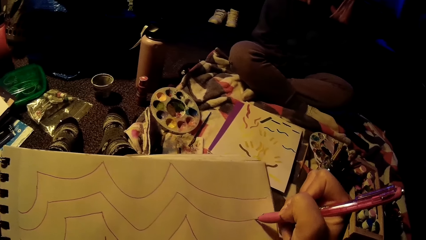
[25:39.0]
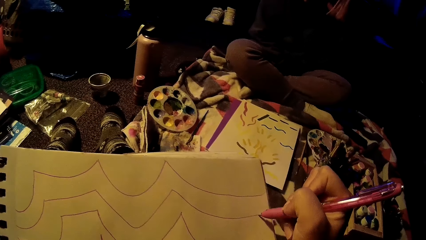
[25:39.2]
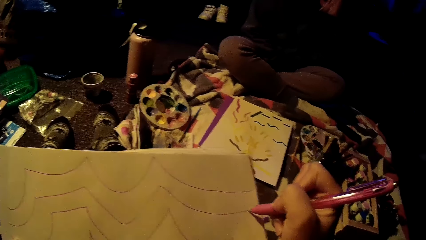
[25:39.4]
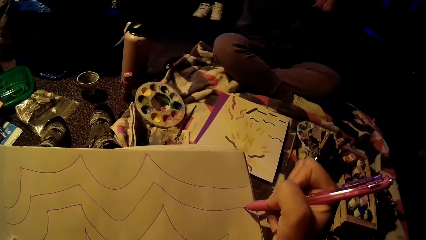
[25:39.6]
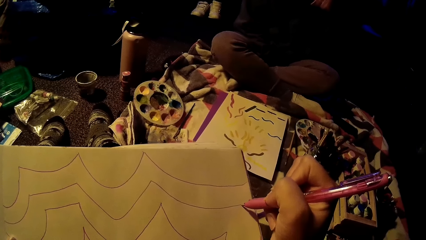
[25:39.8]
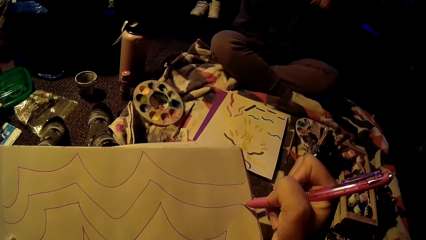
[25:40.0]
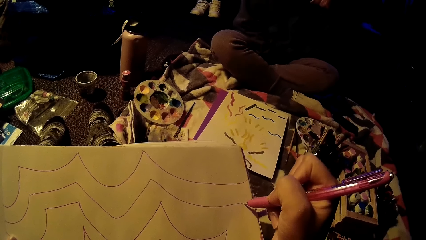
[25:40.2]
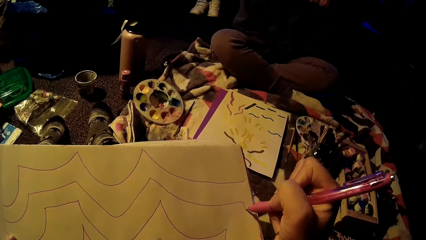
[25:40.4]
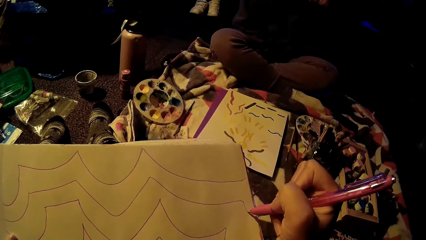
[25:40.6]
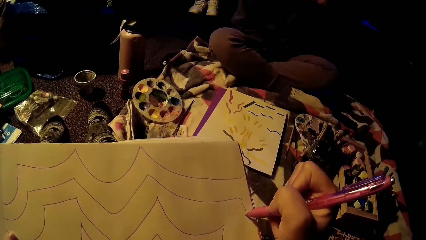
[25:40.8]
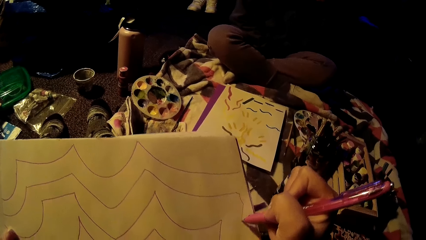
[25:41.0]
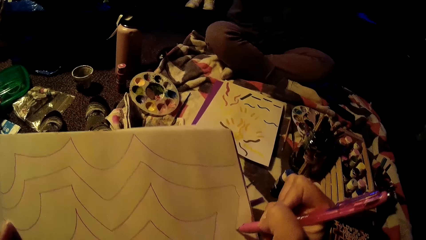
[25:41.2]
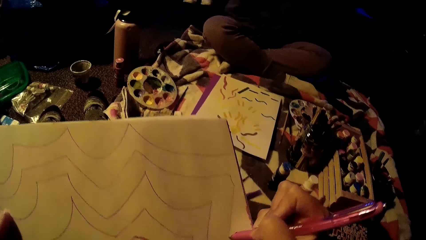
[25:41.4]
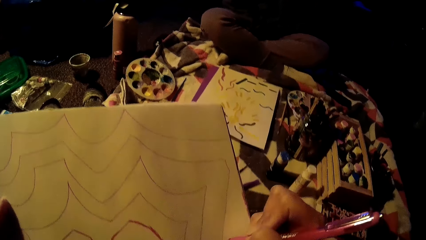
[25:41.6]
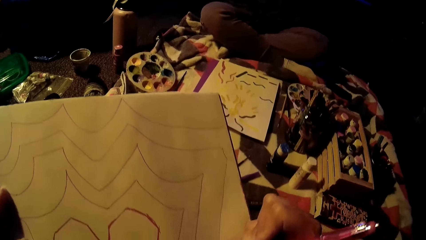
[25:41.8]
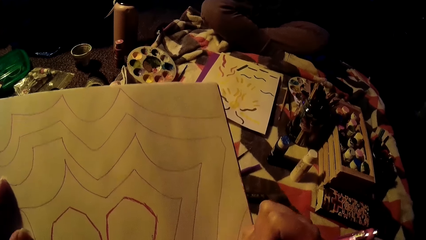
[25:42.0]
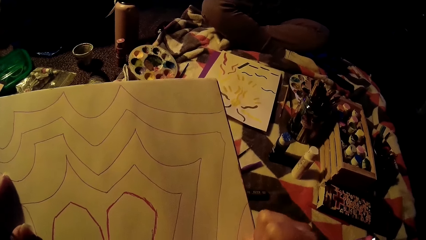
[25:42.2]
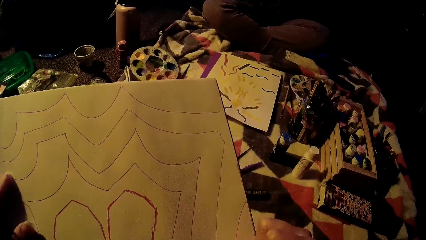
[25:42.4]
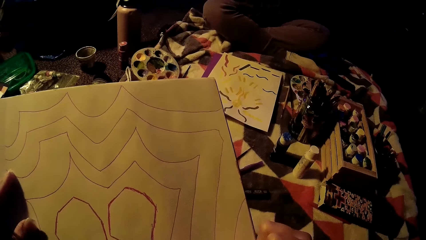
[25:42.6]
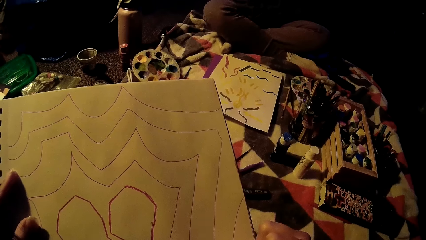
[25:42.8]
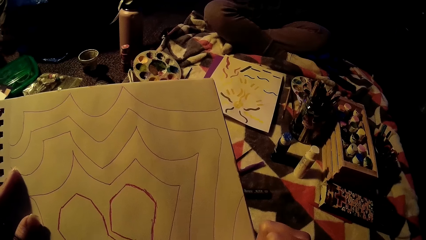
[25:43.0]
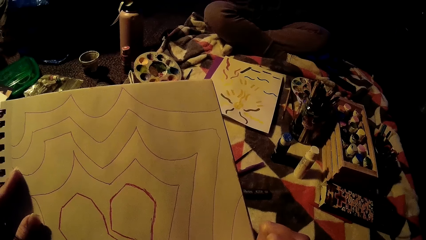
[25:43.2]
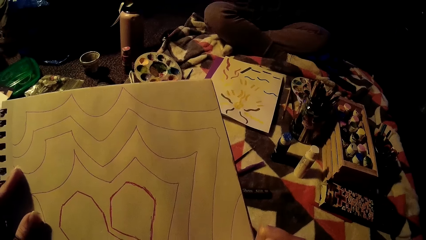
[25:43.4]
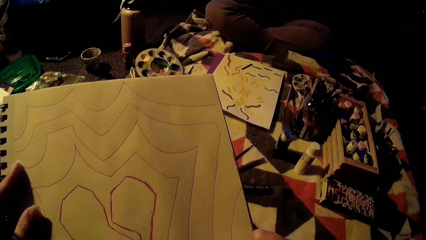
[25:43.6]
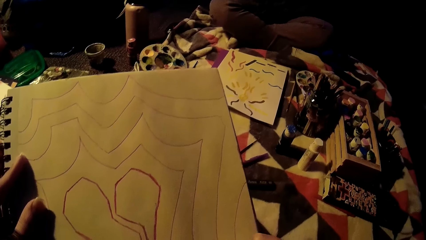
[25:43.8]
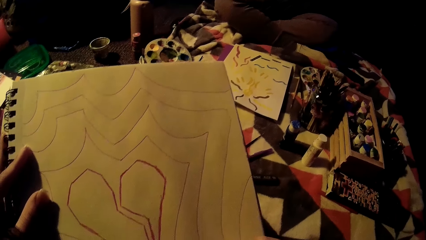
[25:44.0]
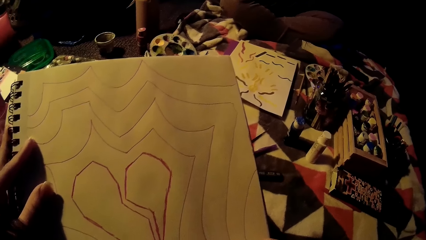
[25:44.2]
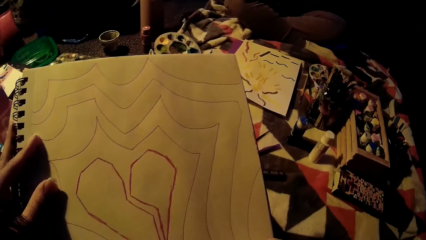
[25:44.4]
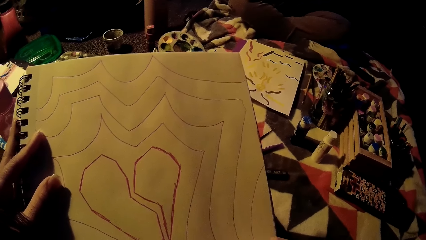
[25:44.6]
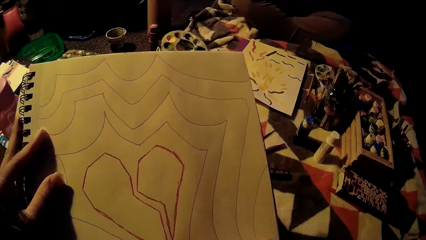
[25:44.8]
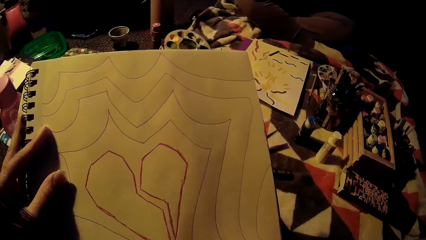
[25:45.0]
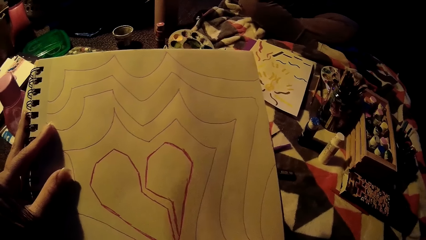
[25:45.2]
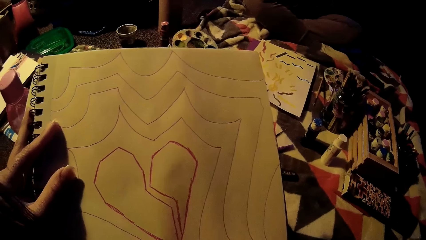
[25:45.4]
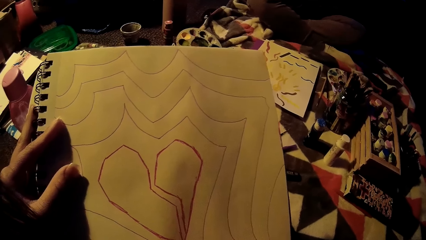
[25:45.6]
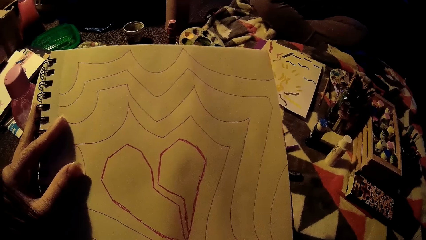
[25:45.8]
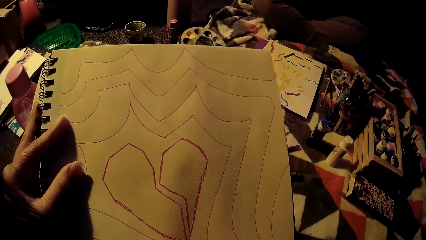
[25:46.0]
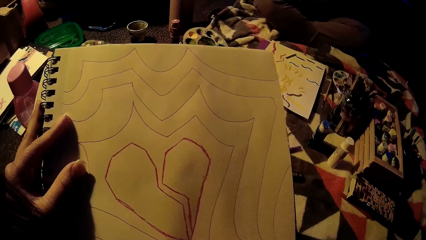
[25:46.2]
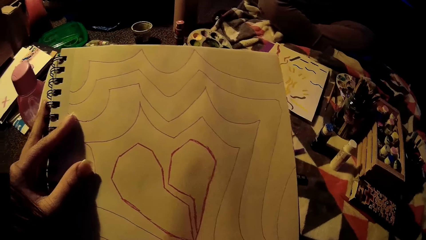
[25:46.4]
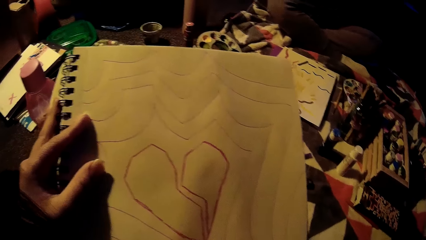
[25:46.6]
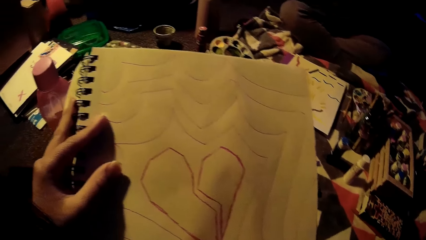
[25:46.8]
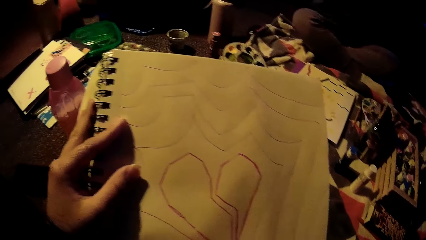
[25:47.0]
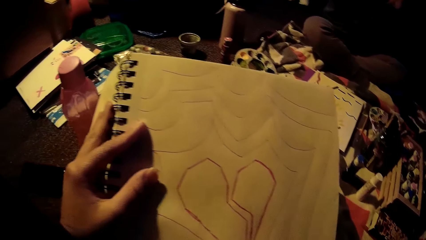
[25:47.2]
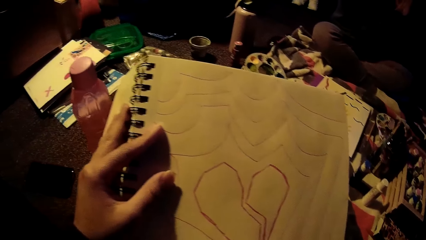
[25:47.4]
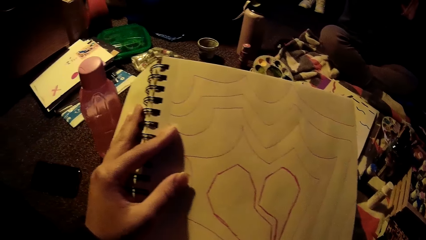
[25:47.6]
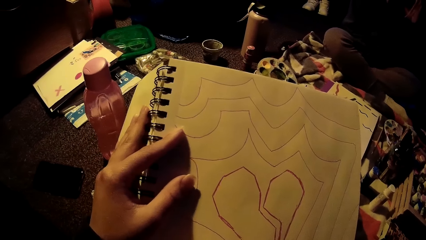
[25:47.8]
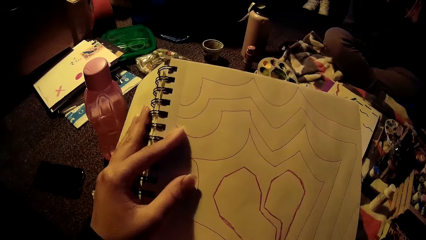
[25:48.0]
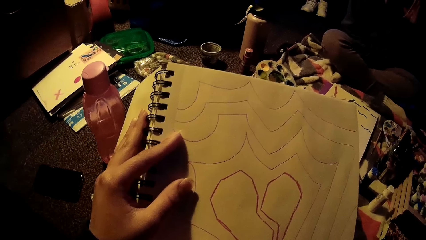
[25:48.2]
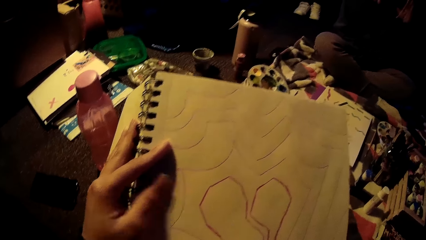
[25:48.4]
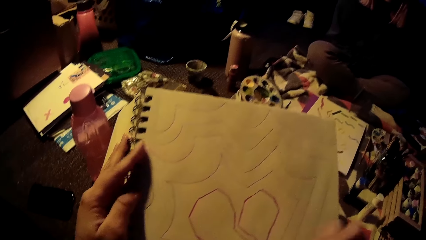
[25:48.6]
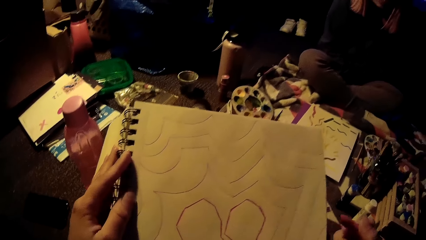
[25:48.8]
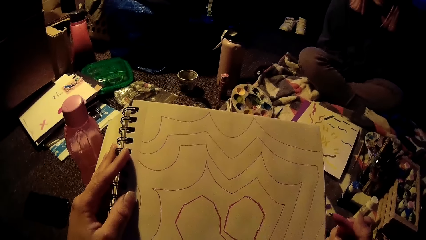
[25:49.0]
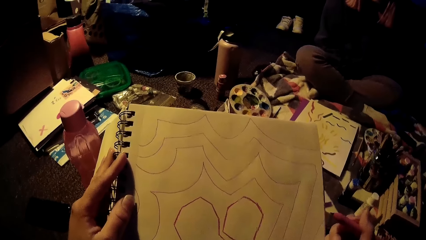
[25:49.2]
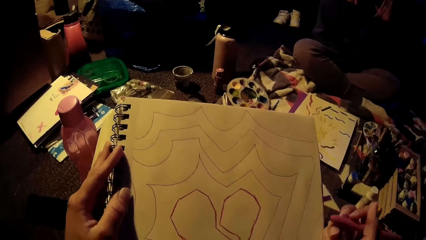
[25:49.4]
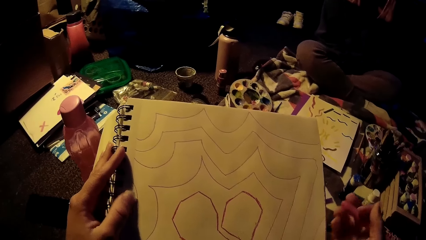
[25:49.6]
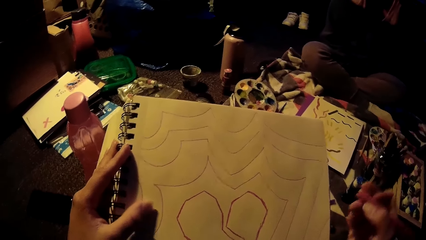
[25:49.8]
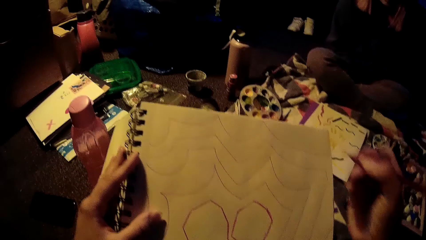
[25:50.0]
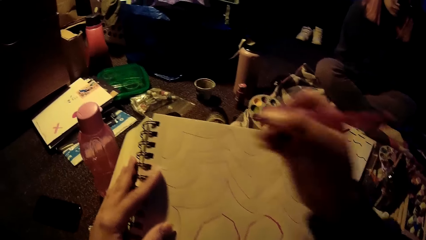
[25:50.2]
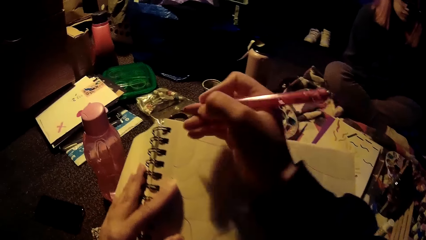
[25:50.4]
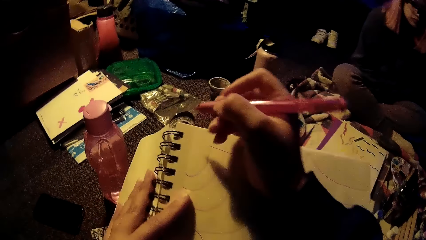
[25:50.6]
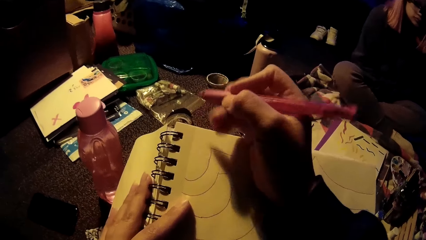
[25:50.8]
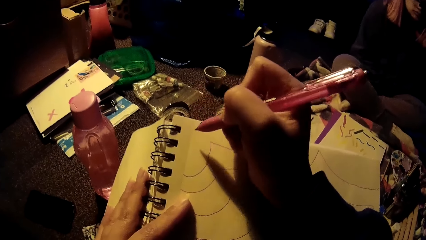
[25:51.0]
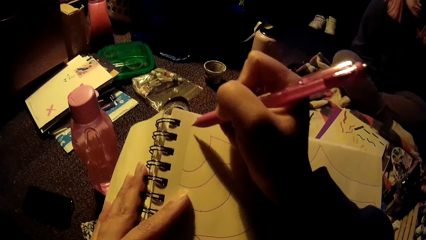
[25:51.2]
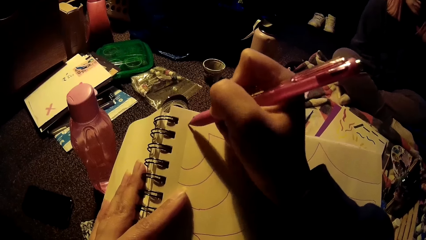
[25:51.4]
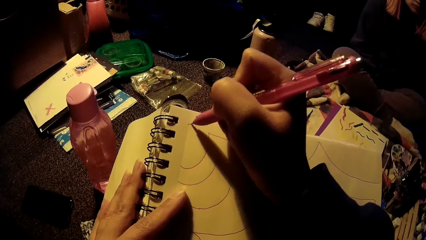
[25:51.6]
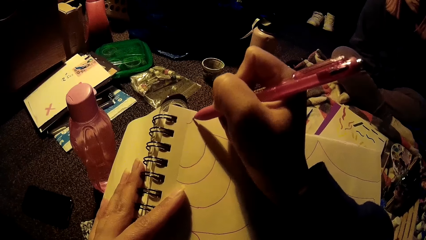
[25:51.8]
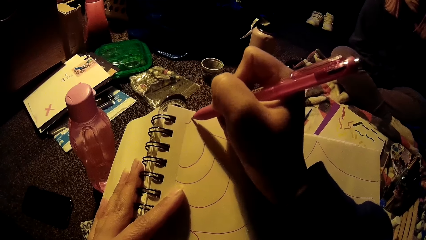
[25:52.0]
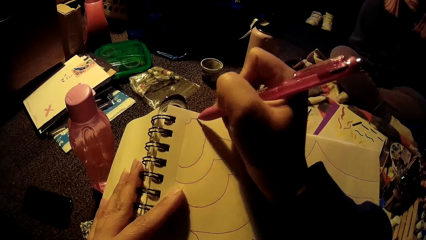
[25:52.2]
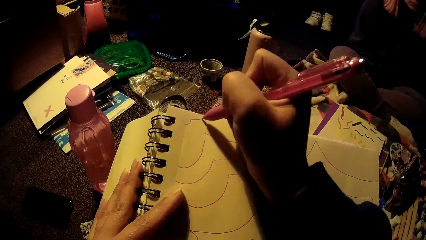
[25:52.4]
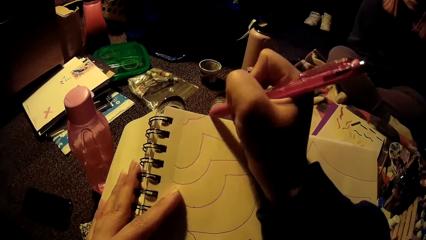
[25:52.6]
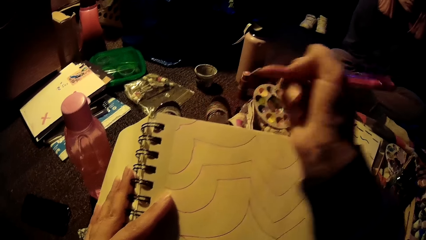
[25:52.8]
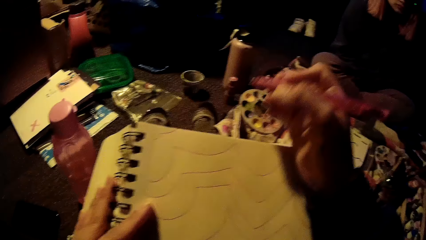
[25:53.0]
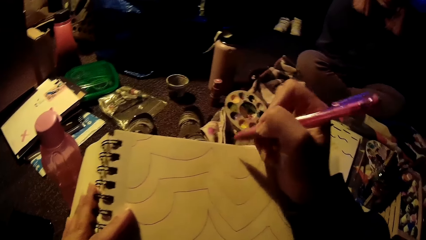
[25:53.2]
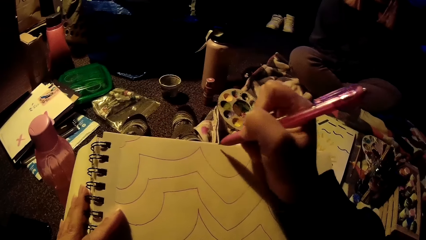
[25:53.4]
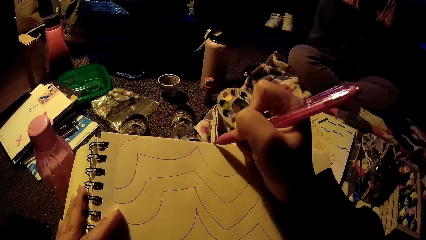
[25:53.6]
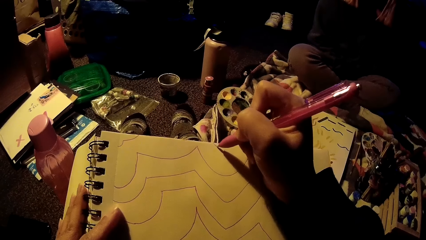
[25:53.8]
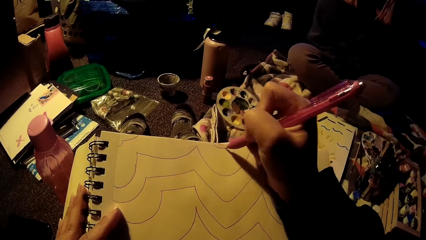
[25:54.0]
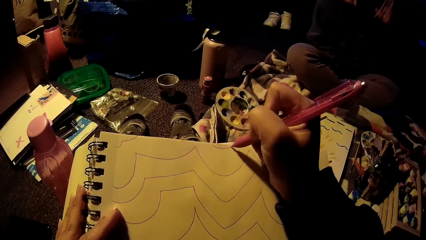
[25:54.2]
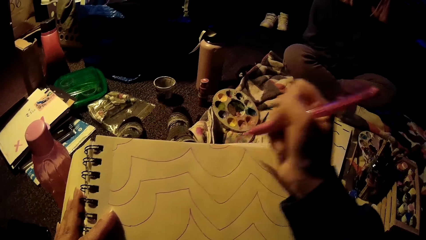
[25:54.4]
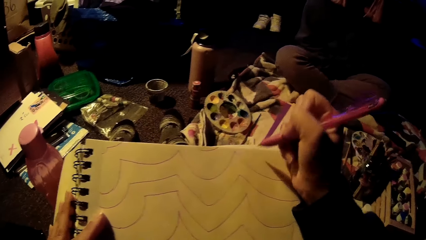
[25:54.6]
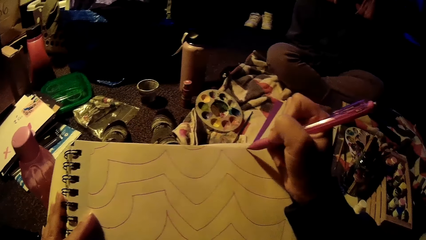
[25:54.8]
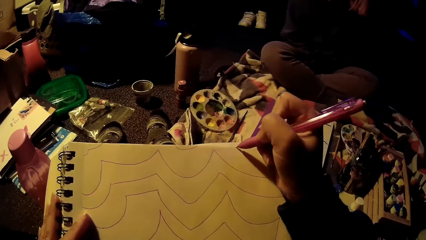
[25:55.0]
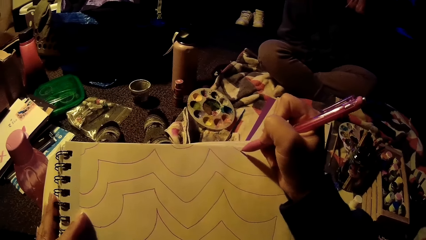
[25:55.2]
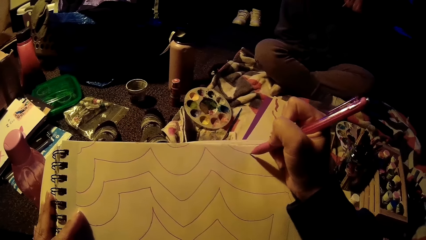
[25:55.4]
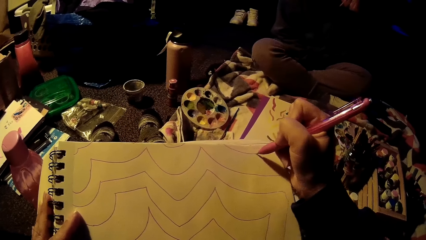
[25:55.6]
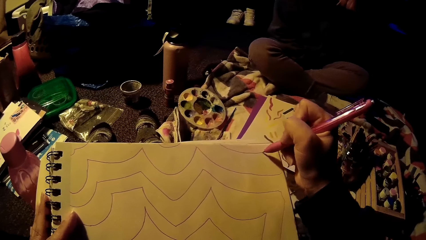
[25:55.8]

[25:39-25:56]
The camera wearer looks at the drawing. She draws on the book on her lap with the pen in her right hand.
